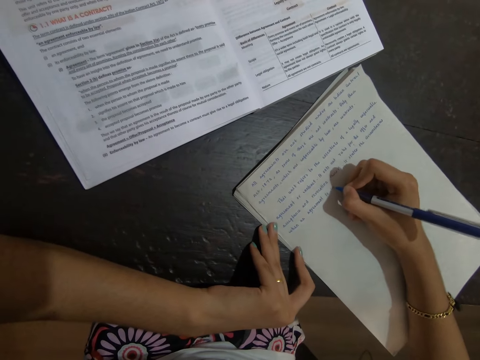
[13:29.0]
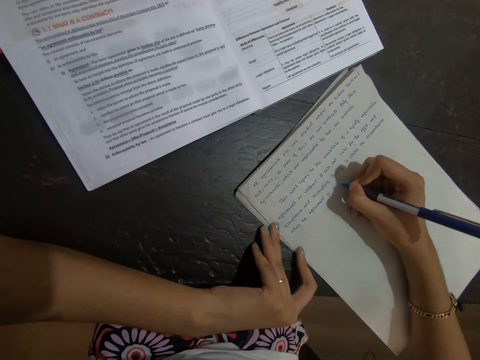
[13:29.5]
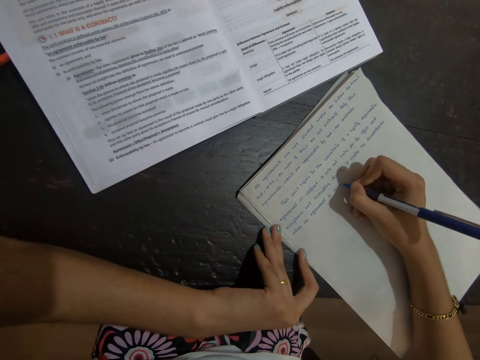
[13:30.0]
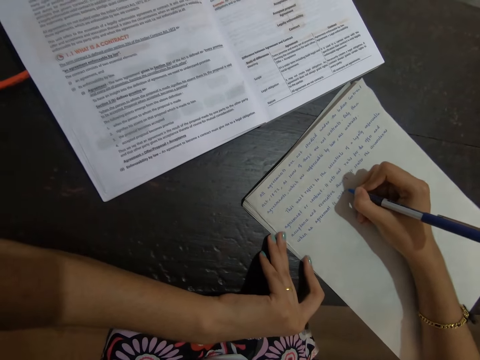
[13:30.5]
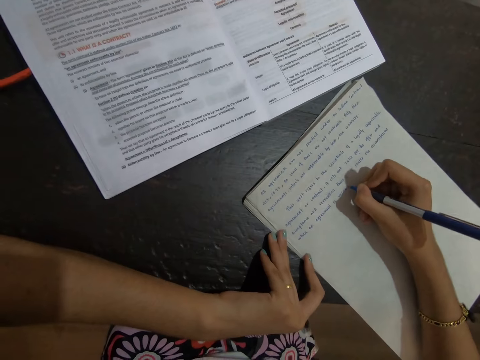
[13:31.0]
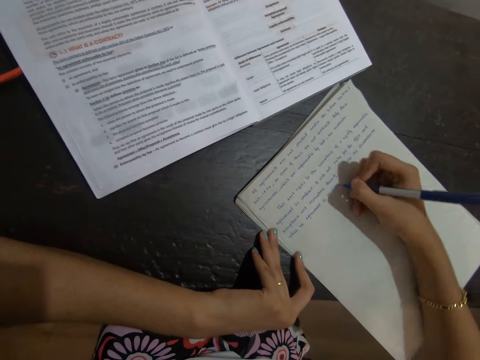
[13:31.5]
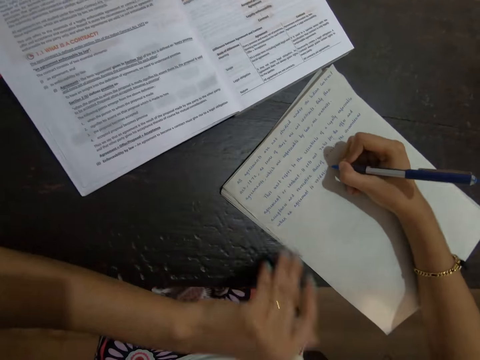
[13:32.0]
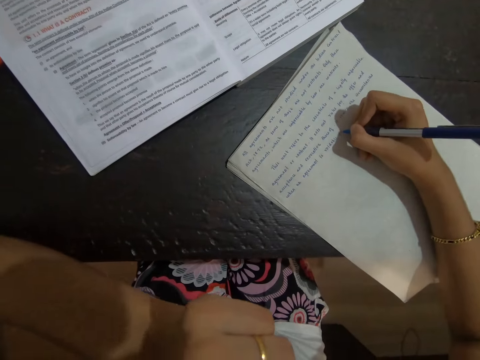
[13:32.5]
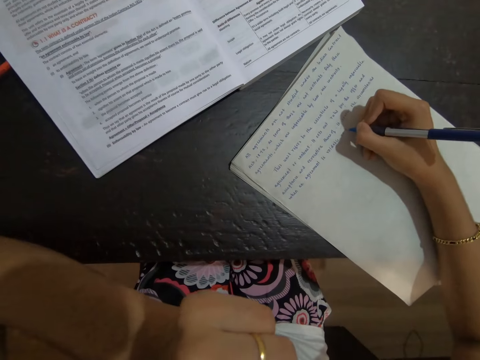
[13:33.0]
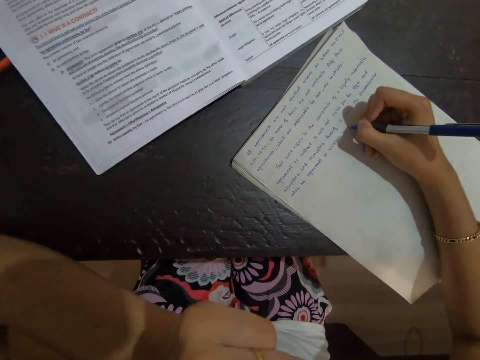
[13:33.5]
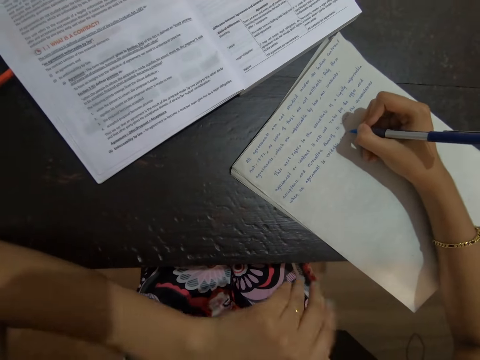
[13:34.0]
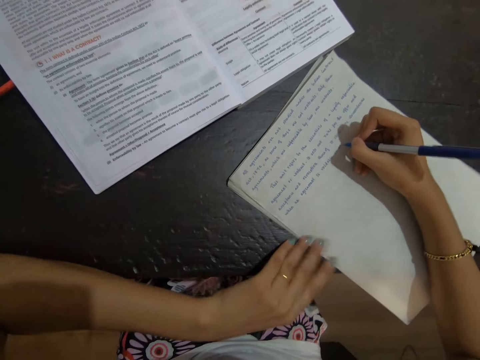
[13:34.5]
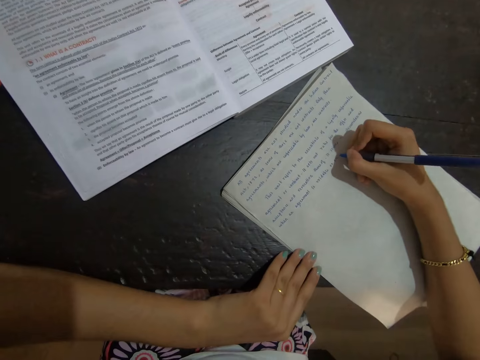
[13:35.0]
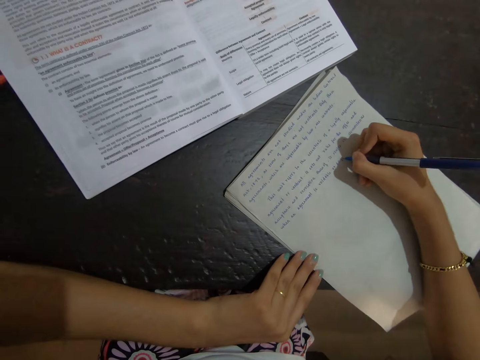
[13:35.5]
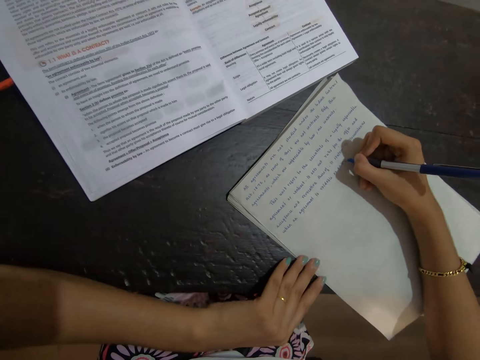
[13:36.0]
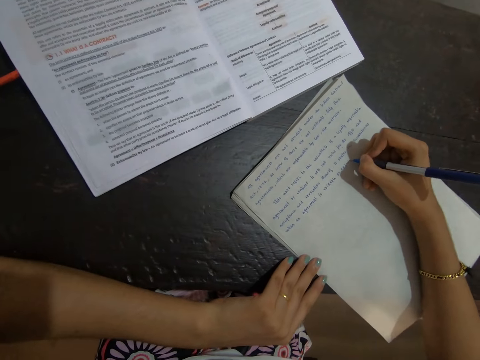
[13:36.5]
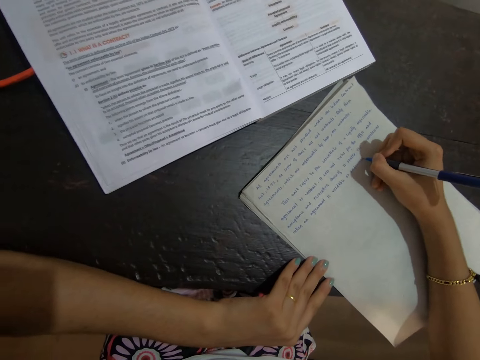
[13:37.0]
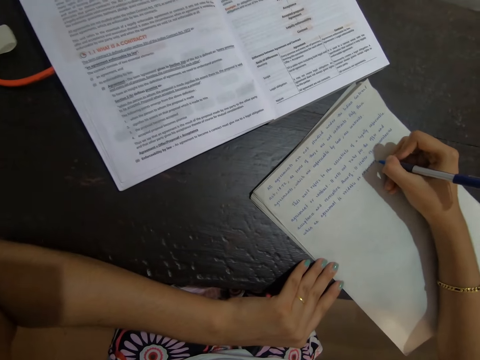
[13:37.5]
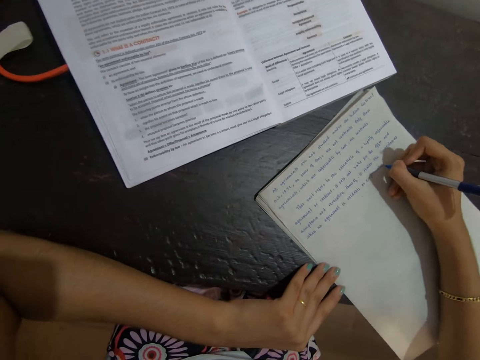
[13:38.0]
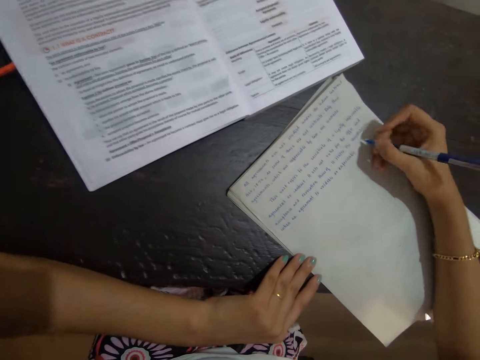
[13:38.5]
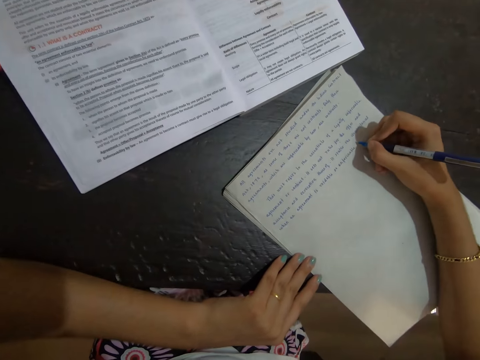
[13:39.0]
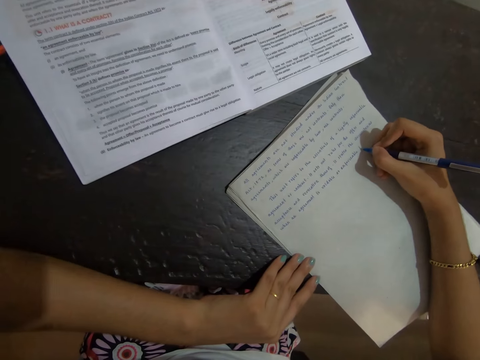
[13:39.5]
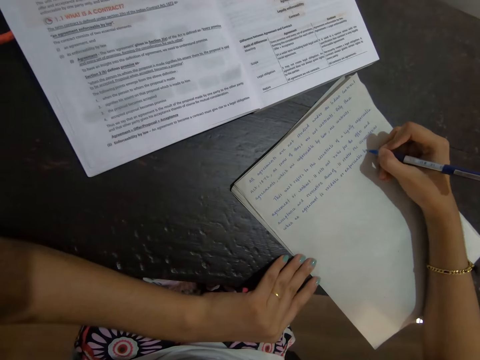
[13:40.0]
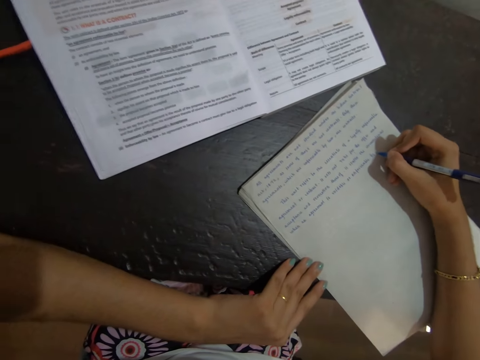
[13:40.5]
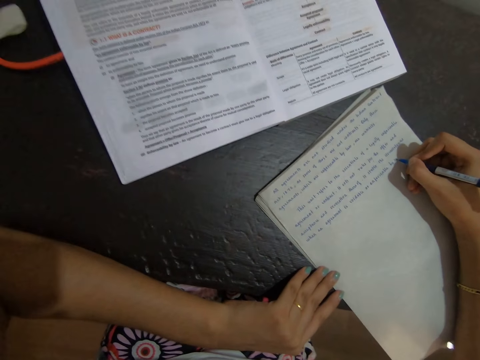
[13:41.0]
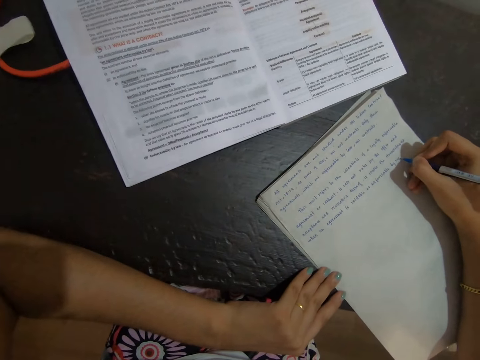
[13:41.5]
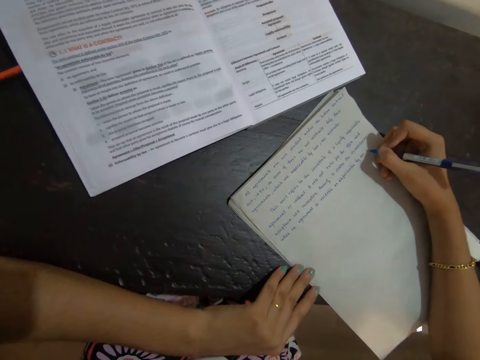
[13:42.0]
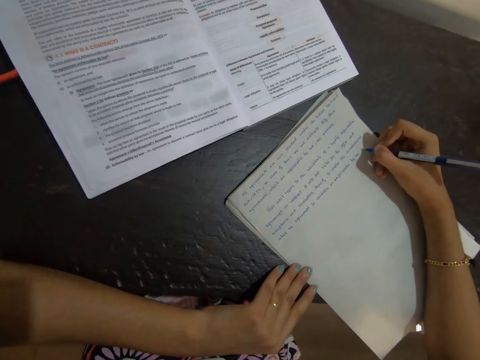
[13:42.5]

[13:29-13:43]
The camera wearer moves the hand to the face. They rest the hand on the paper. They write on the paper with a pen. They move the hand with the pen.

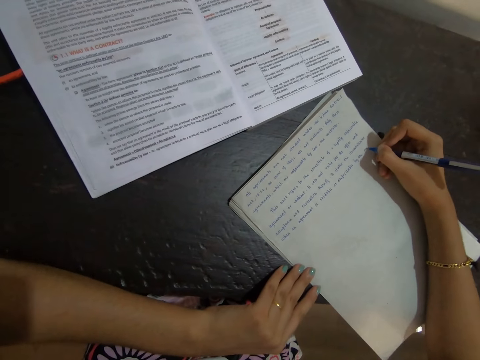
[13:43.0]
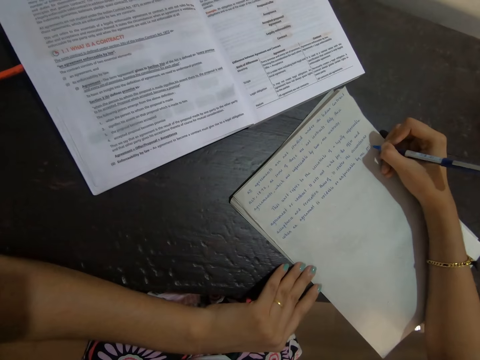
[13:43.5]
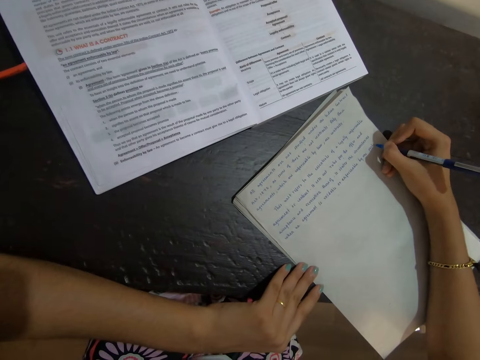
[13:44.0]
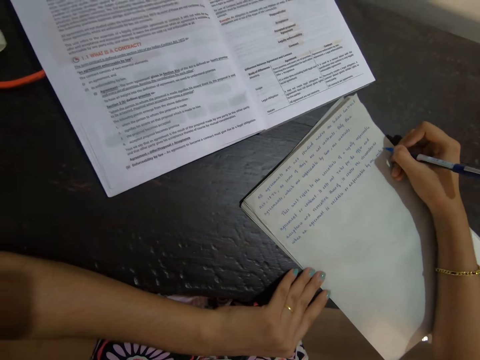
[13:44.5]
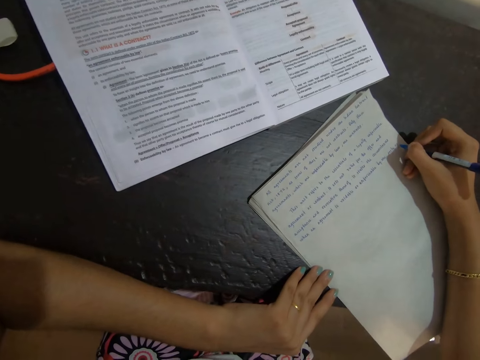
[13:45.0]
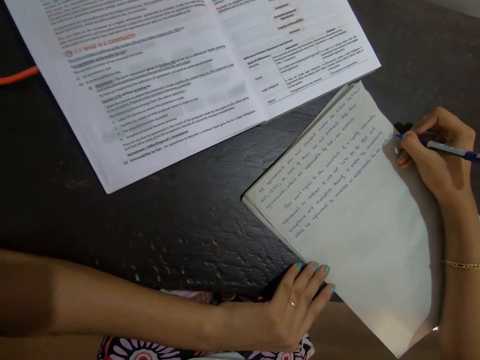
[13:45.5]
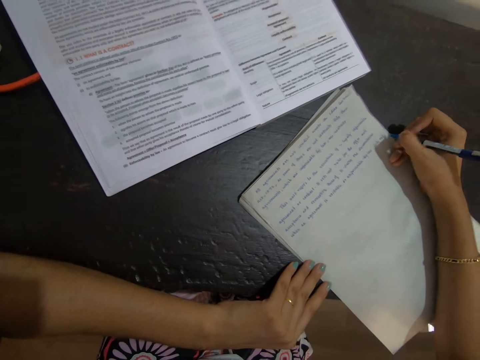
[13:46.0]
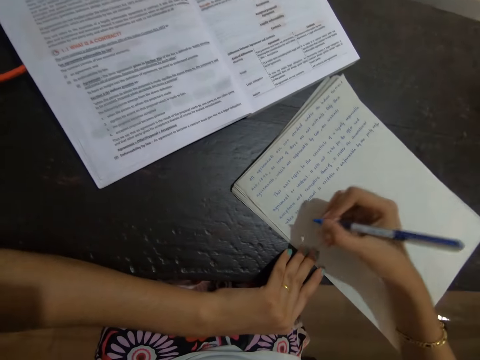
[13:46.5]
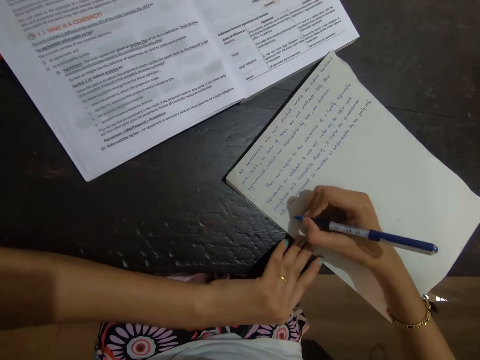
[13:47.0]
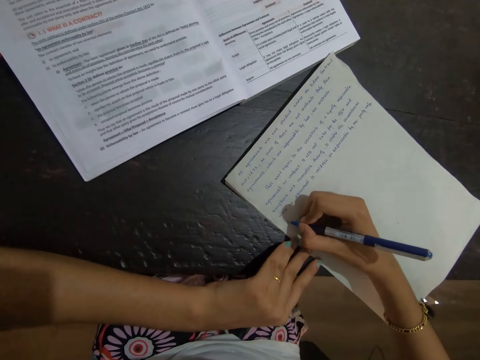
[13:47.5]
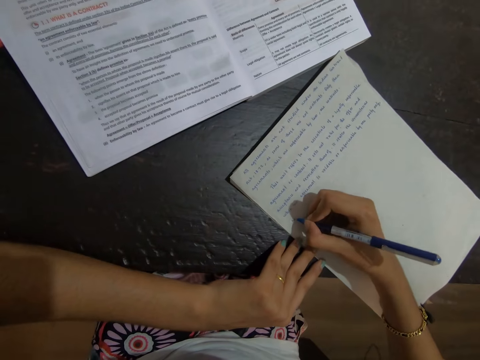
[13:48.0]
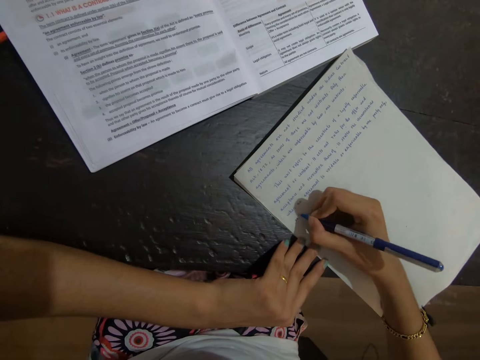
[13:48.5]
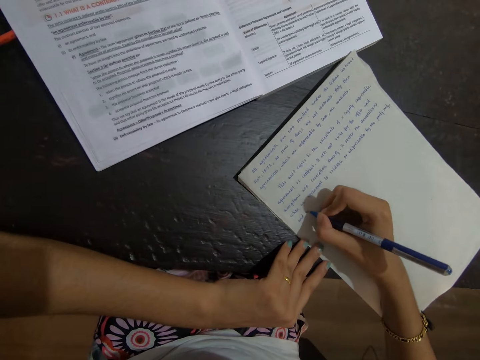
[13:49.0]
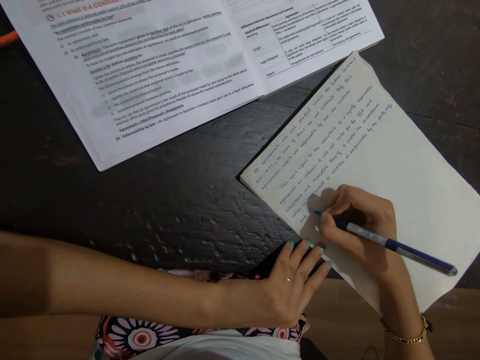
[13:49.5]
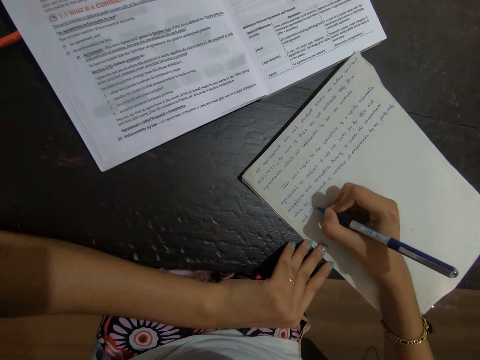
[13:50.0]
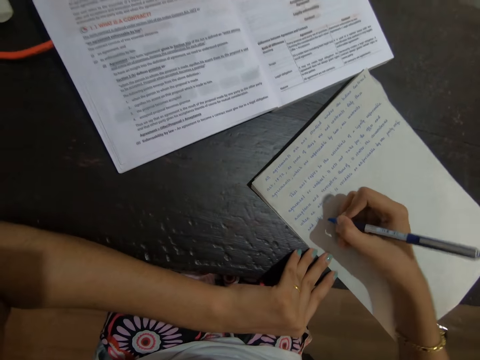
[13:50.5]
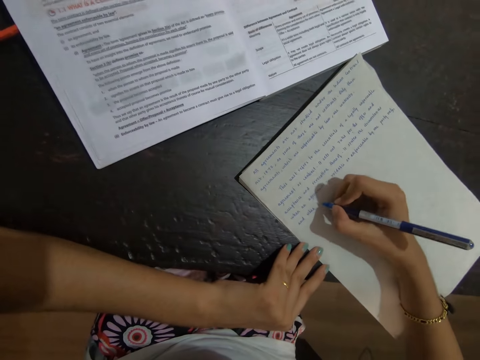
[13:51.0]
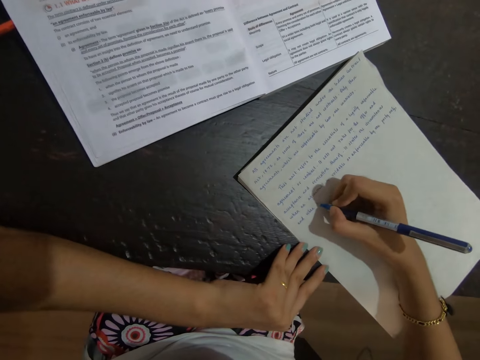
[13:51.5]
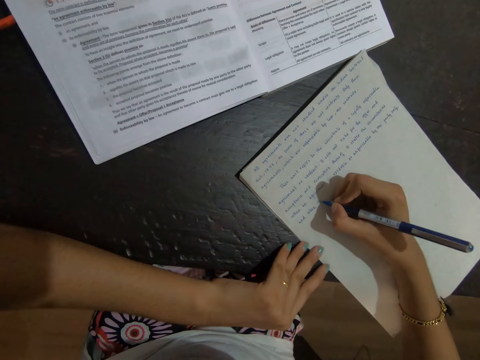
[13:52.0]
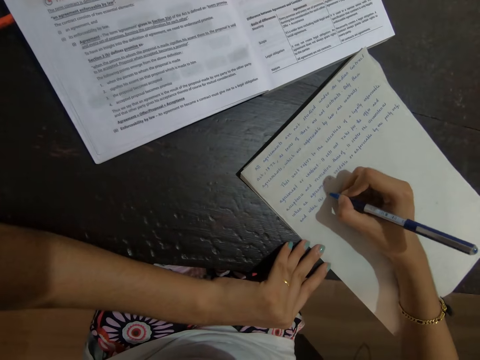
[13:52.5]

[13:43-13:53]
The camera wearer lifts the hand. They hold the paper. They write on the paper.

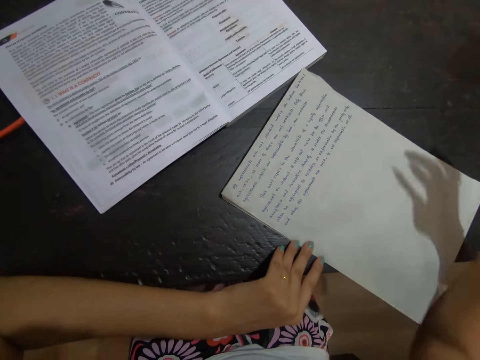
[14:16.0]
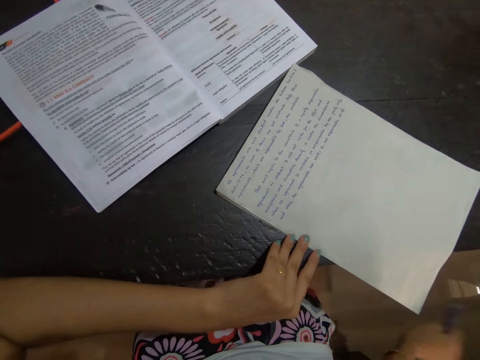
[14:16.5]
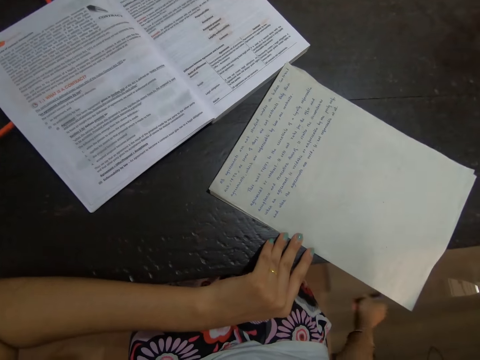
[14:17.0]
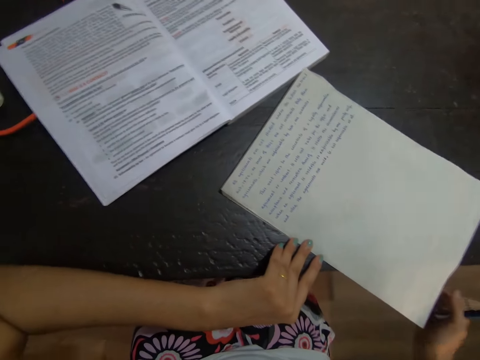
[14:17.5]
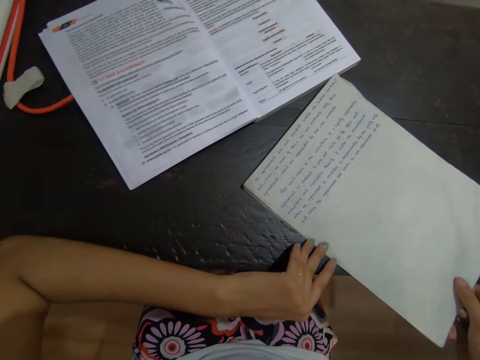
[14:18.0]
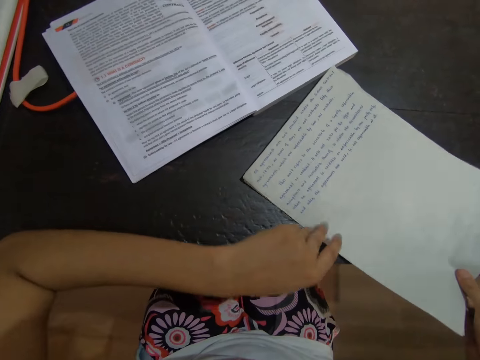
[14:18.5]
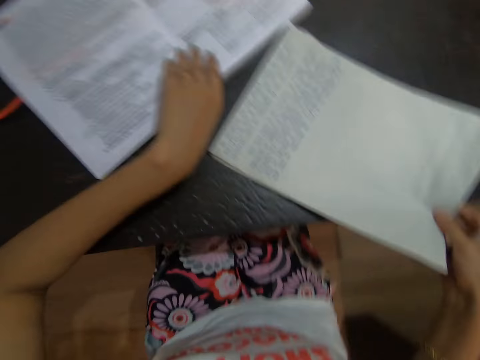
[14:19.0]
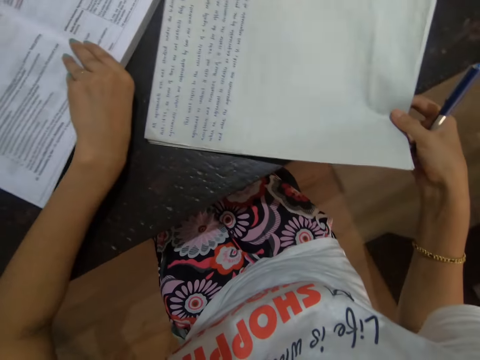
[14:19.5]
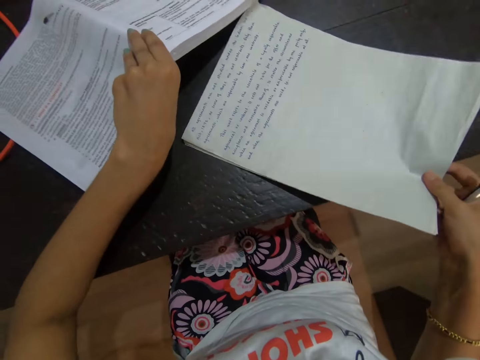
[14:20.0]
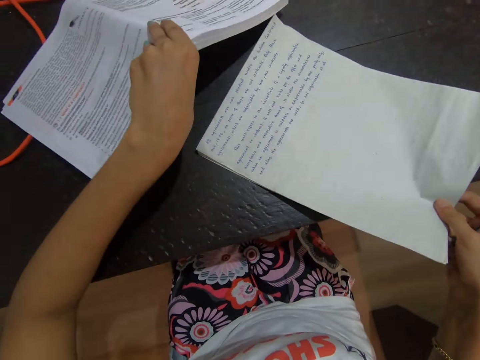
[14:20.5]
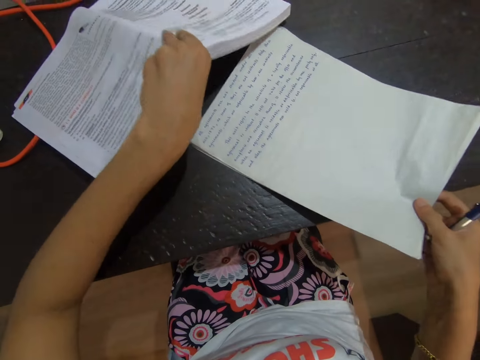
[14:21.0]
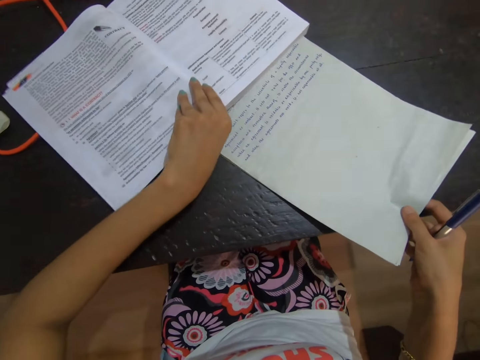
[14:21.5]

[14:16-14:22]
The camera wearer holds the paper with the right hand. They lift the book. They push the paper. They hold the textbook.
